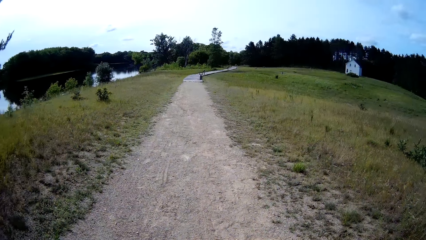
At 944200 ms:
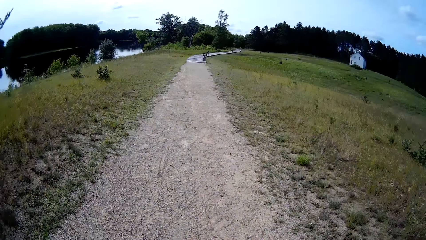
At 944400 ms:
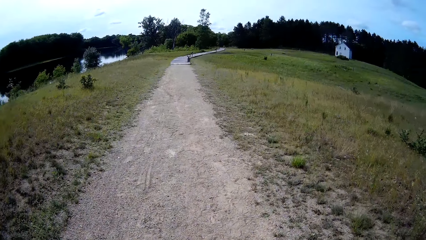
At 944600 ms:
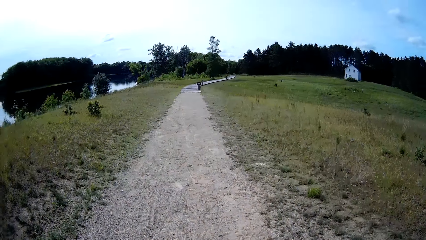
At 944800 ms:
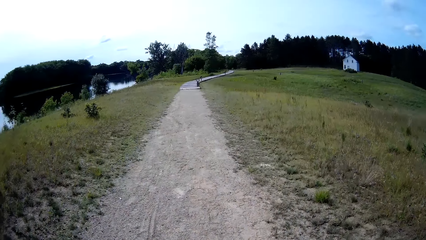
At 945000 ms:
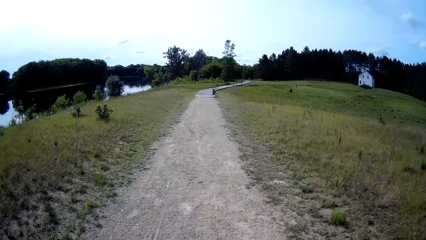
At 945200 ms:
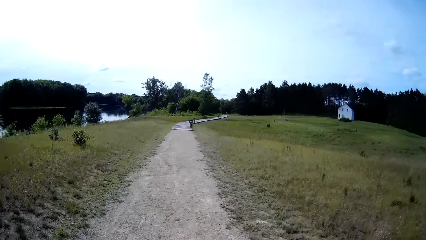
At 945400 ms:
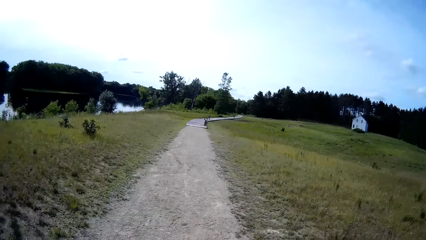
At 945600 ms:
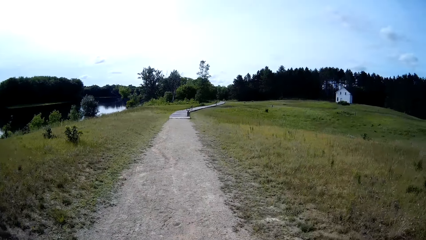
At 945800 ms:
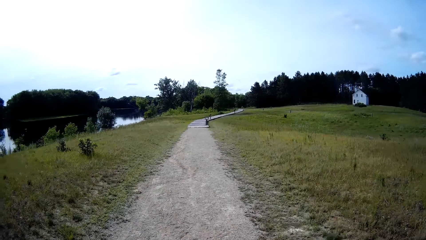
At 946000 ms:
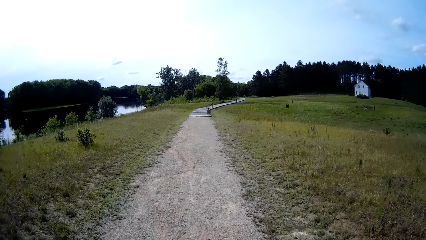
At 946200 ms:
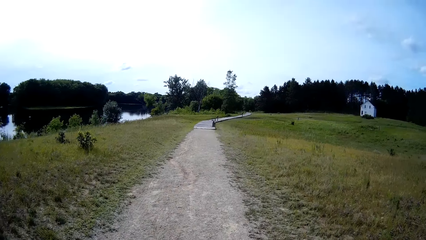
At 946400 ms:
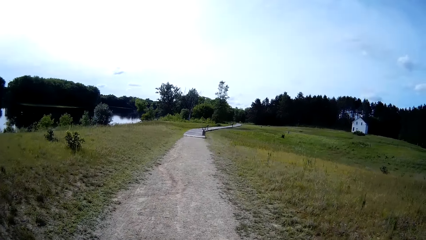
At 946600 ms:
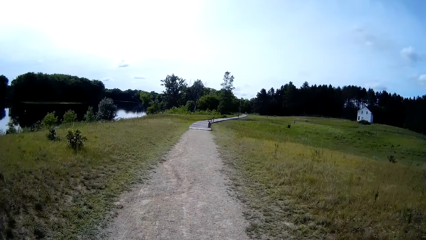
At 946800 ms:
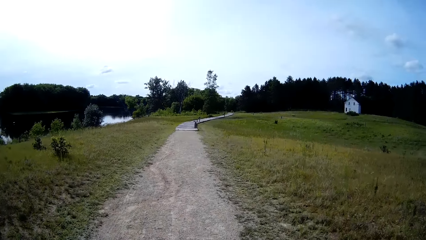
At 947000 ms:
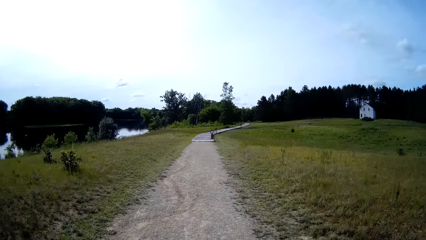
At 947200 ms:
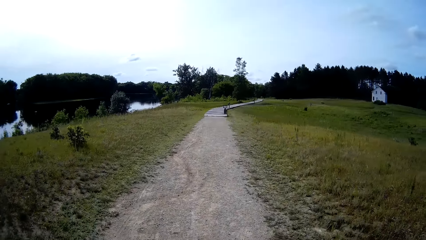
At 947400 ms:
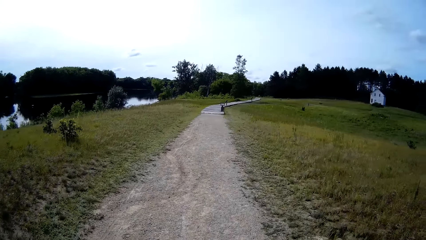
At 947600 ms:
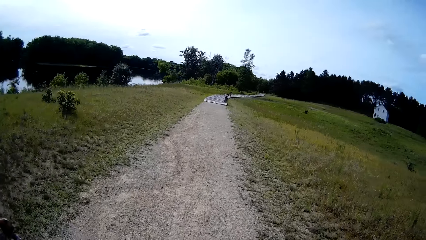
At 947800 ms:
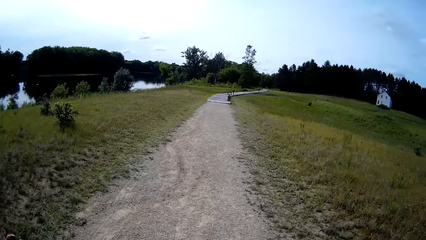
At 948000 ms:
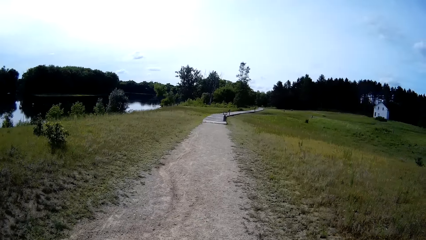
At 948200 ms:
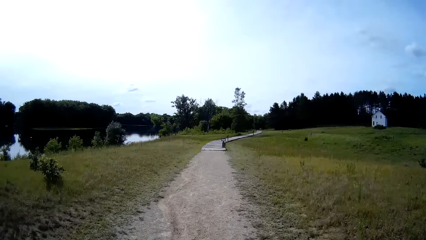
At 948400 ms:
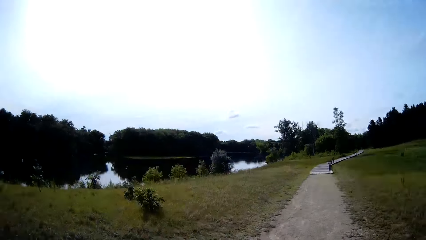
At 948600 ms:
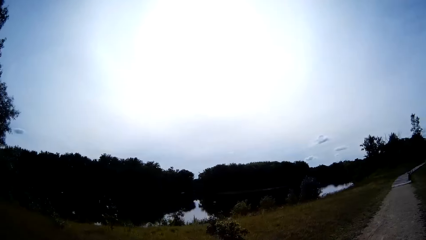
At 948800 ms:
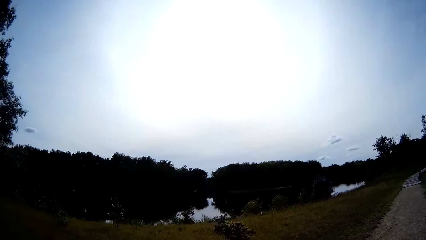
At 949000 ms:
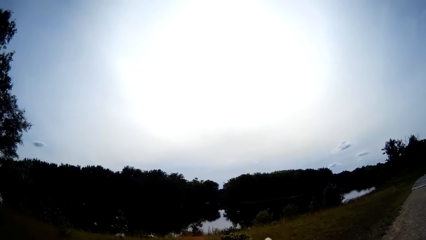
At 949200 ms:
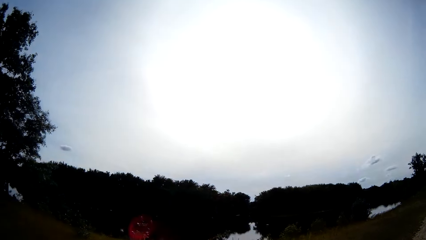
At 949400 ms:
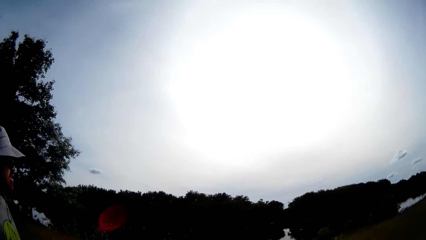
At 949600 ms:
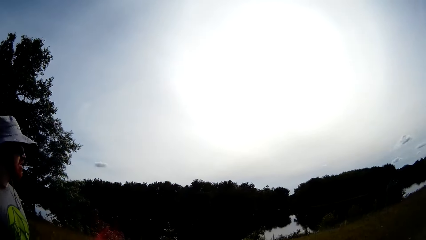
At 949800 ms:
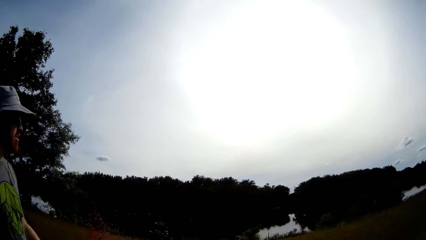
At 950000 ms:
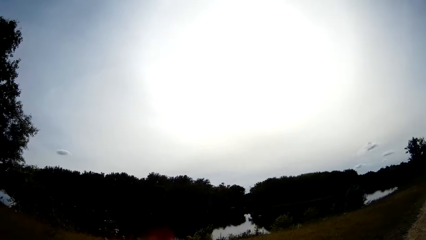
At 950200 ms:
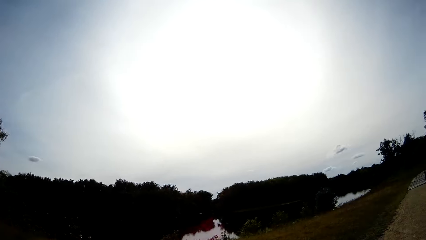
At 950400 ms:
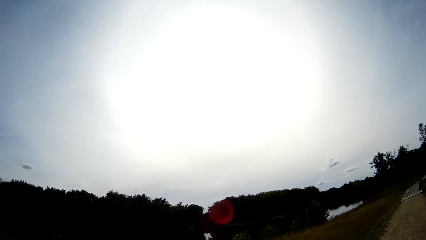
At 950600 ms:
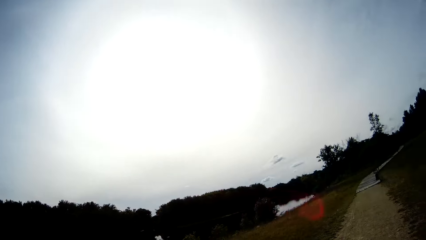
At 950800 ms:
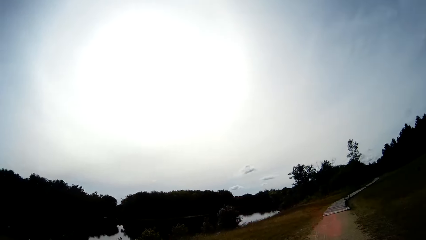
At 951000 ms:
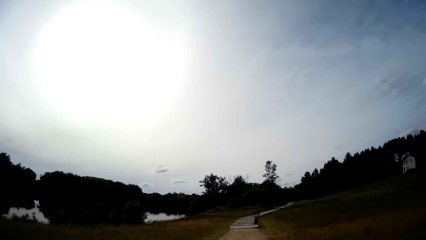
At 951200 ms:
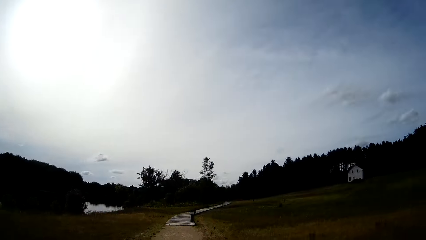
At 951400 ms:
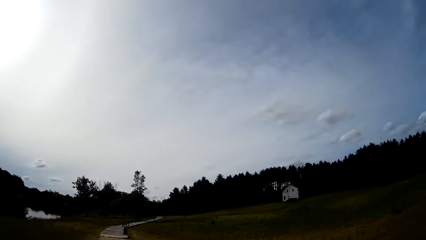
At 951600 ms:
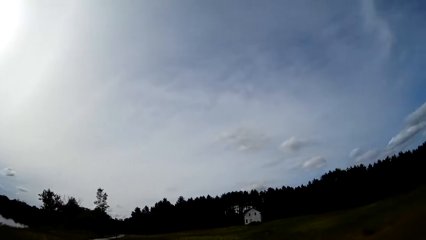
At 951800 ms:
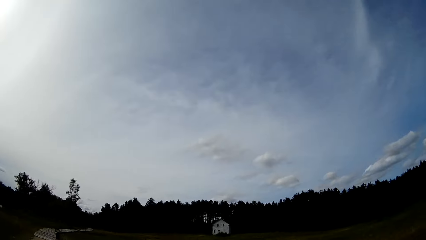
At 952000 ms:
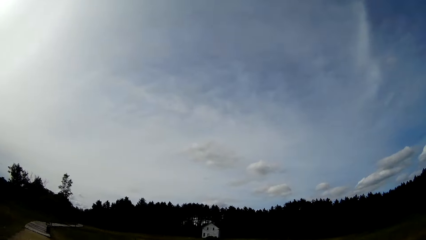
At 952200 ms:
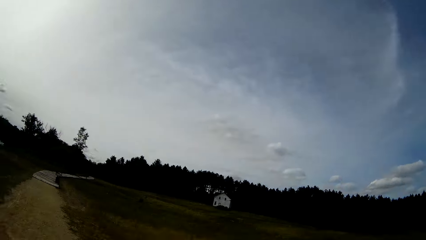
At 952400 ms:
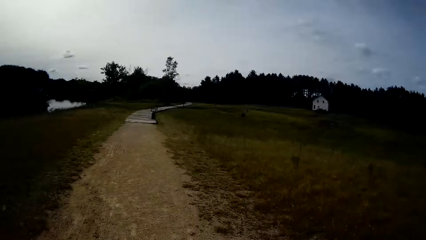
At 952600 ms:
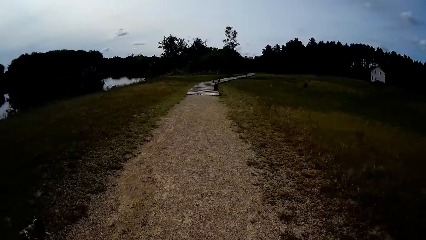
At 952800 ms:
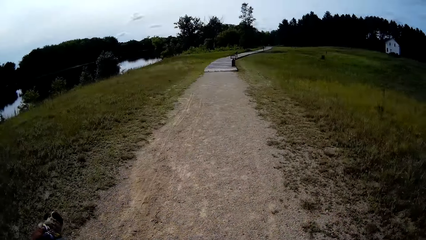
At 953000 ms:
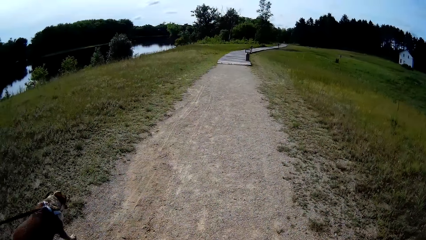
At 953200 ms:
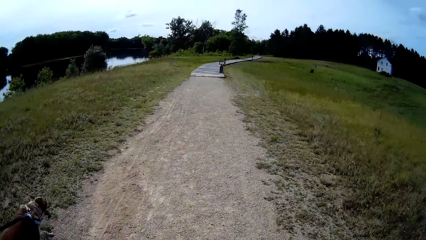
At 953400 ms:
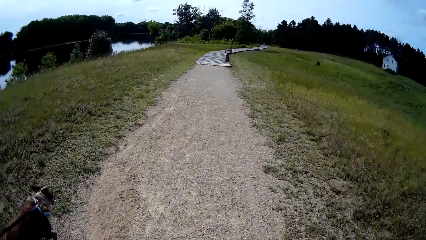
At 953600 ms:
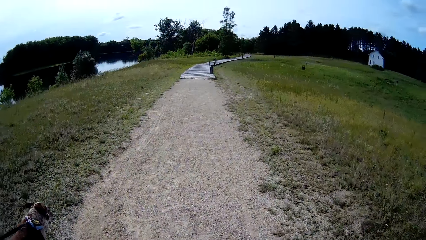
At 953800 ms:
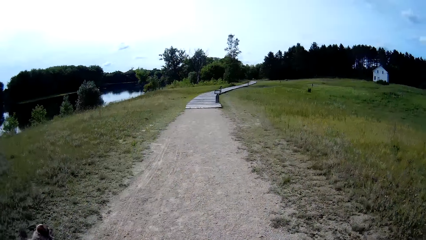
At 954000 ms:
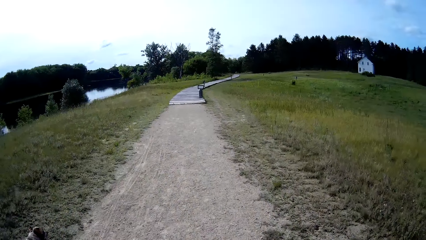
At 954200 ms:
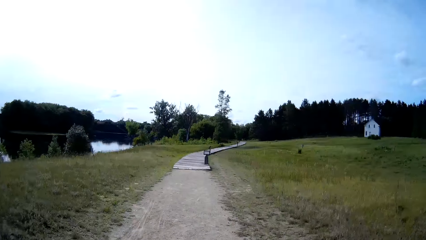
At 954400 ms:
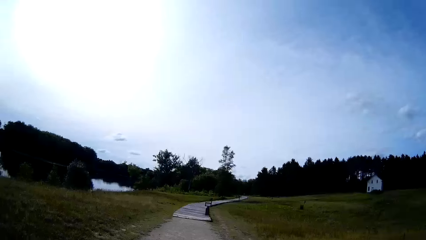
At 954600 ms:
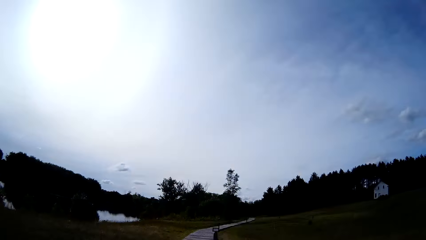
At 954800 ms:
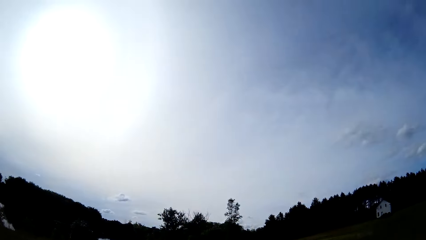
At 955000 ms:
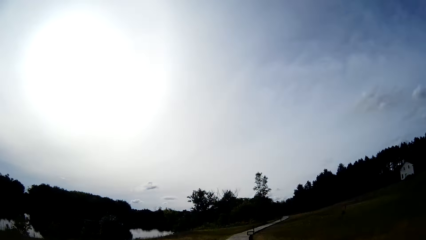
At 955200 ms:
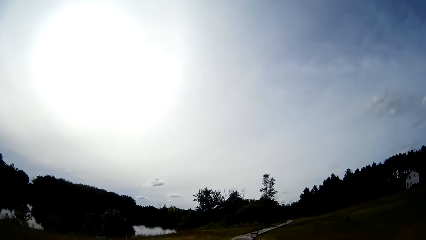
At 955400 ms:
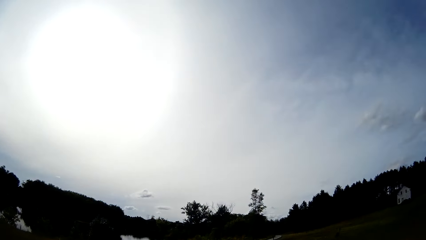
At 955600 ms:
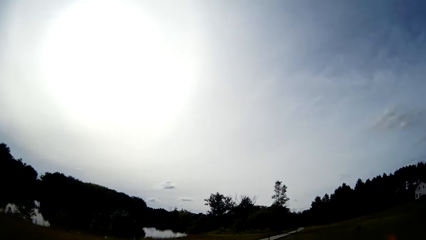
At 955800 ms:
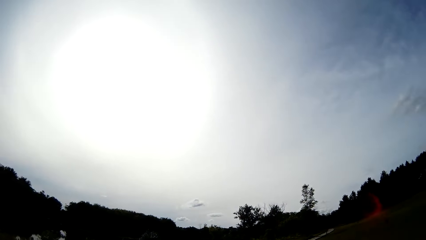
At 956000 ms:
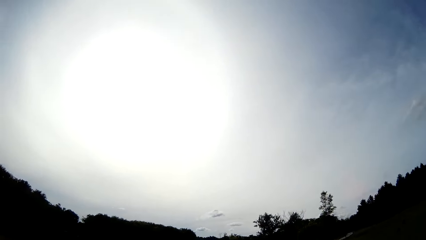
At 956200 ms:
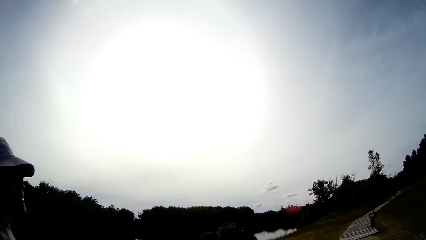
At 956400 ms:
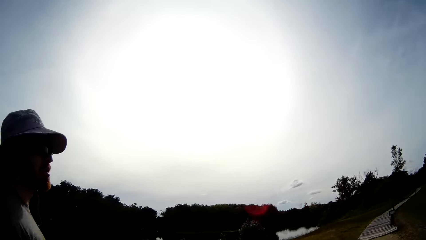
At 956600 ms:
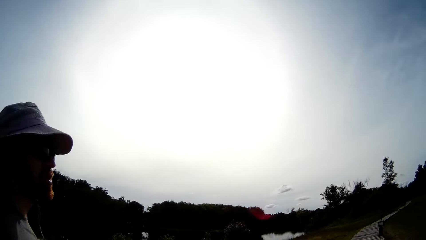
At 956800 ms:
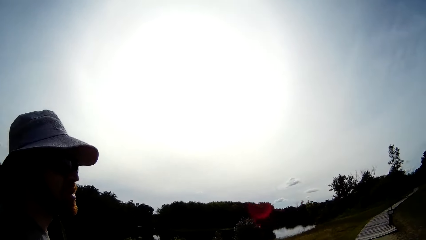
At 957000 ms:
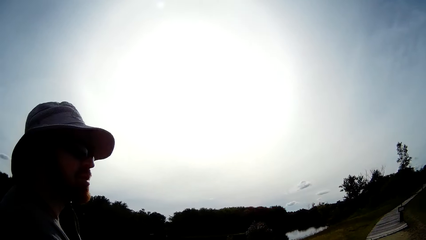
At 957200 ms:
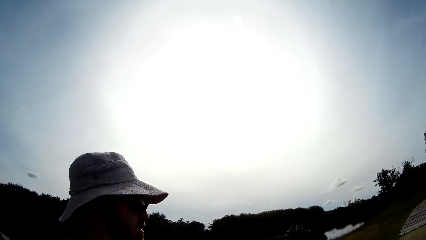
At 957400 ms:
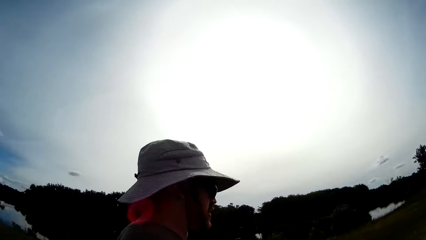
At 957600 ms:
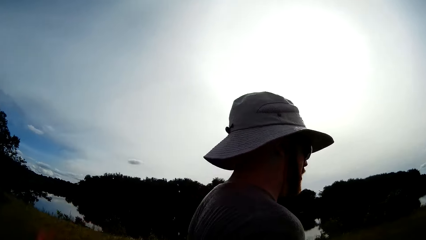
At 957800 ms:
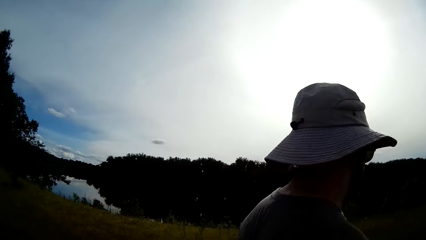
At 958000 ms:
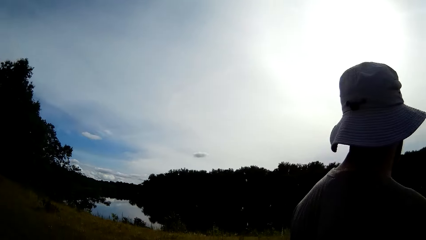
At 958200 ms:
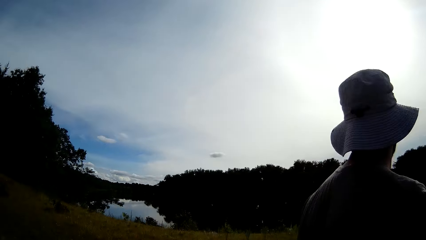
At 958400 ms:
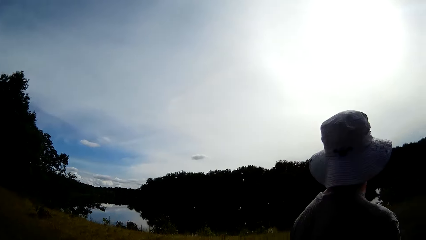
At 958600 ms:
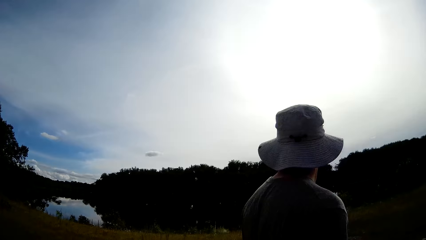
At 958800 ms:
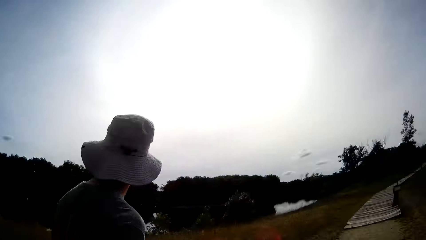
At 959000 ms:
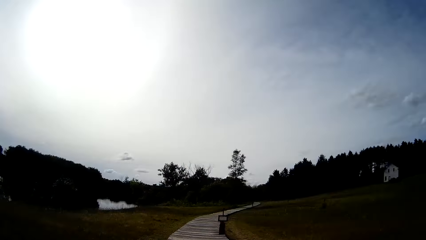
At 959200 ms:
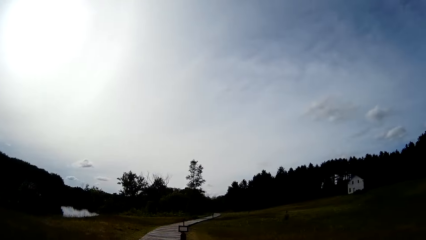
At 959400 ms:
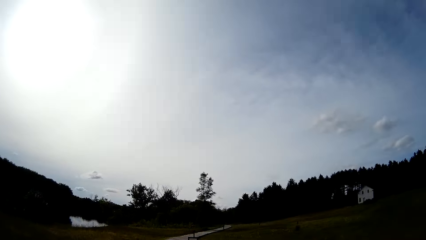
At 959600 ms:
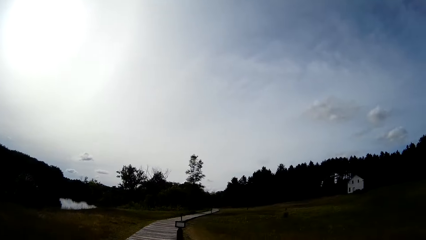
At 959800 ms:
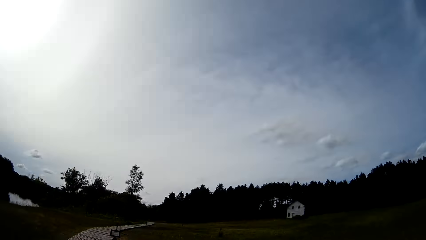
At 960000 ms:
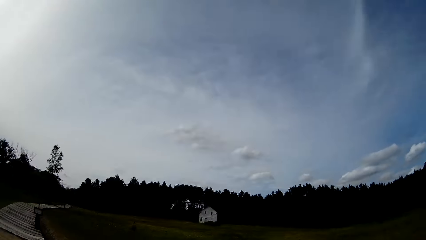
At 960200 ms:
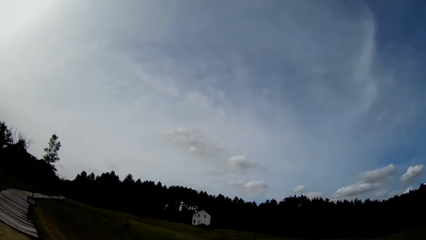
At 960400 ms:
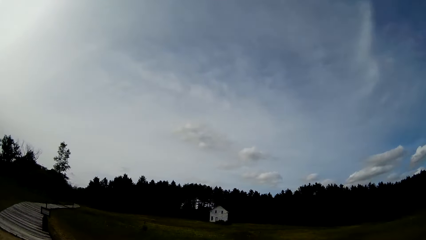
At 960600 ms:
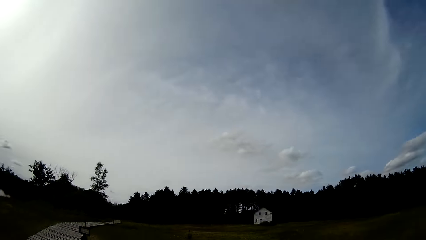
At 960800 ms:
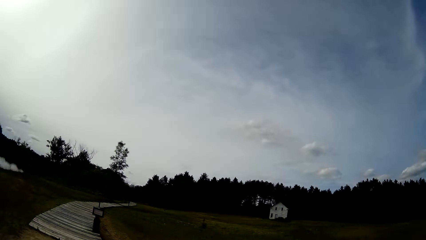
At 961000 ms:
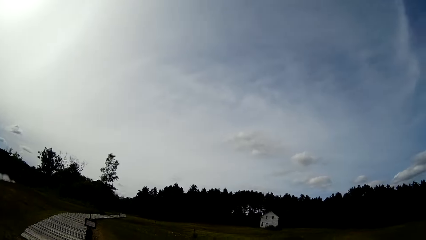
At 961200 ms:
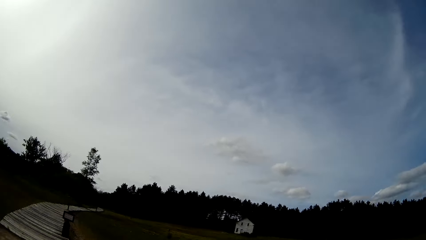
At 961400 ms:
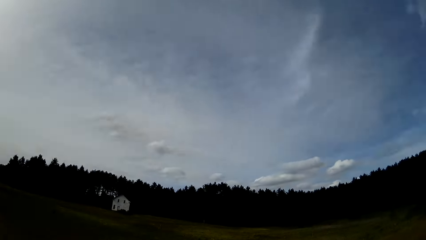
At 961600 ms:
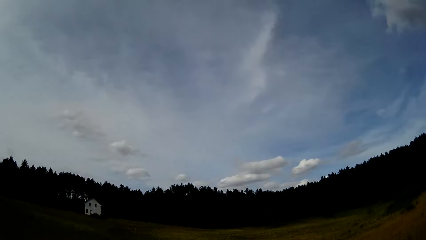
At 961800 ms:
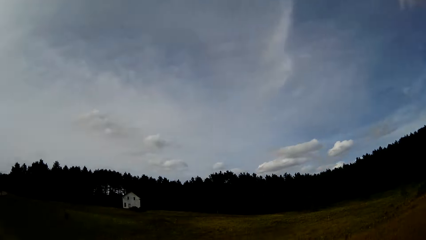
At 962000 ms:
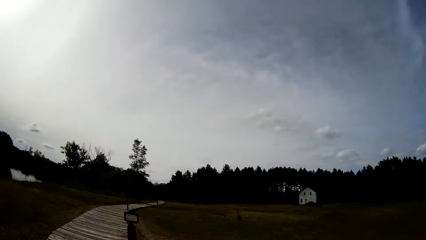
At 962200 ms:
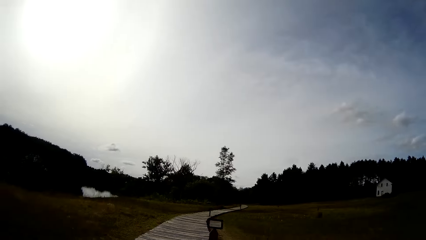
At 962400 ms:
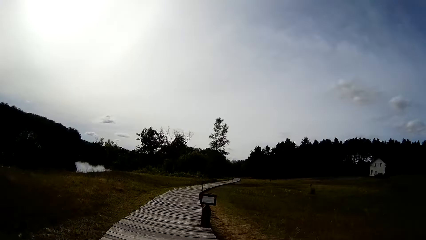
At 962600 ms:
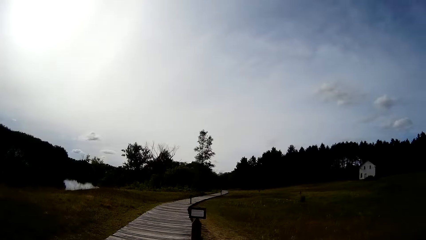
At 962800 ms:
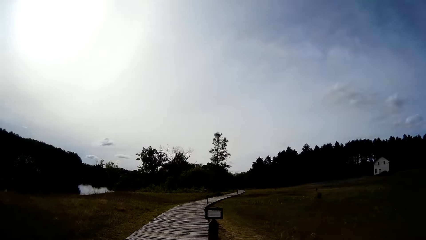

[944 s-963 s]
A man walks down the walkway with a dog.
